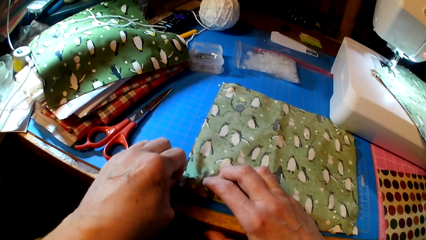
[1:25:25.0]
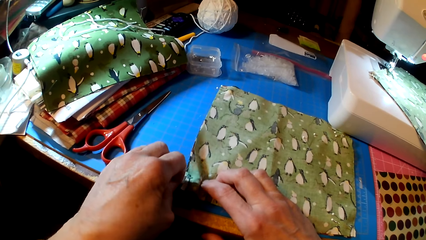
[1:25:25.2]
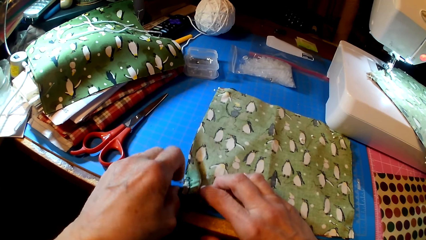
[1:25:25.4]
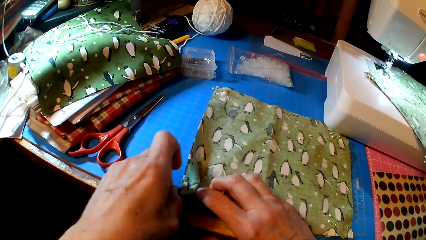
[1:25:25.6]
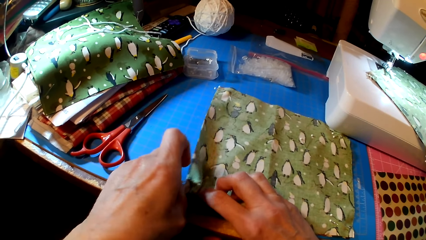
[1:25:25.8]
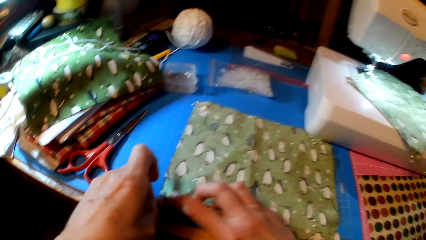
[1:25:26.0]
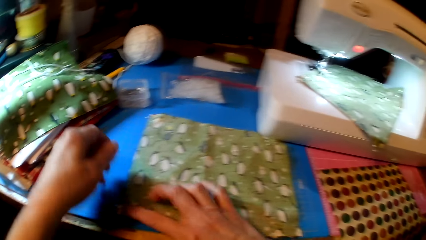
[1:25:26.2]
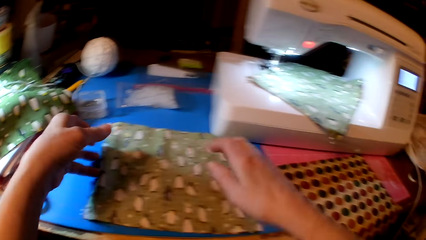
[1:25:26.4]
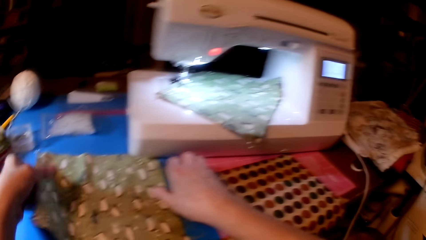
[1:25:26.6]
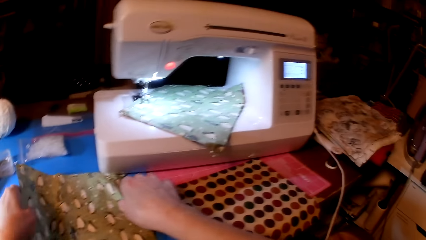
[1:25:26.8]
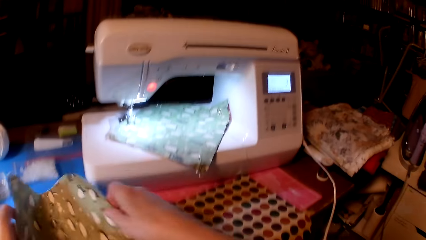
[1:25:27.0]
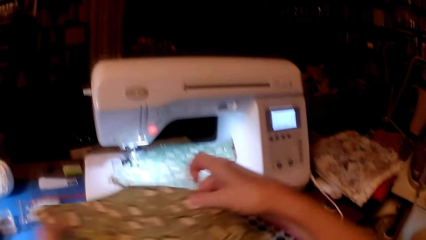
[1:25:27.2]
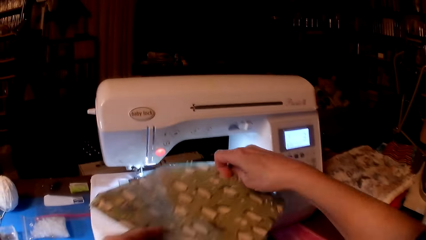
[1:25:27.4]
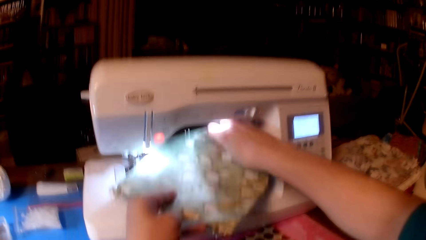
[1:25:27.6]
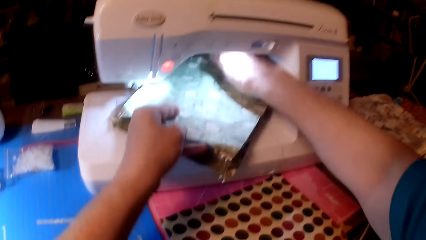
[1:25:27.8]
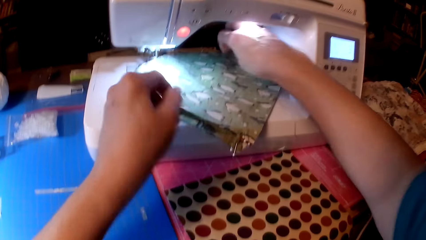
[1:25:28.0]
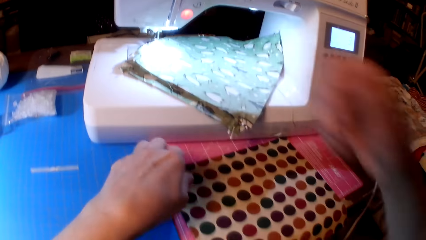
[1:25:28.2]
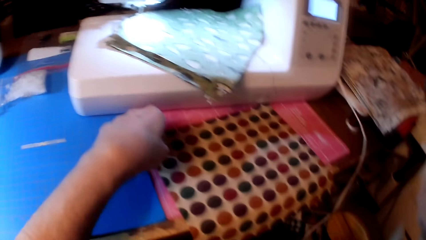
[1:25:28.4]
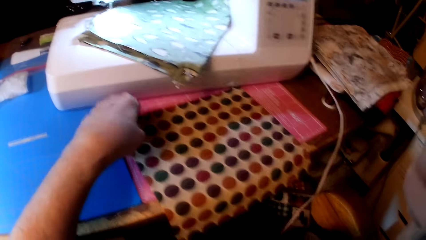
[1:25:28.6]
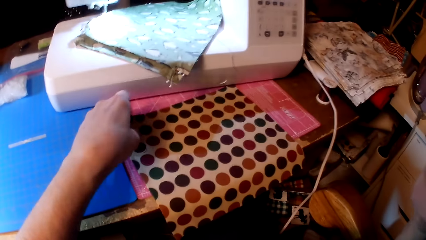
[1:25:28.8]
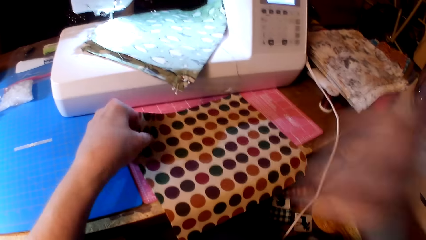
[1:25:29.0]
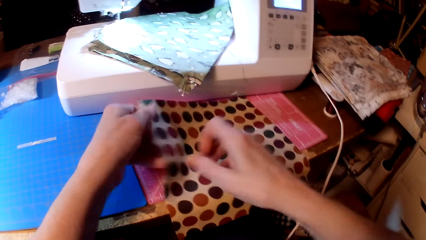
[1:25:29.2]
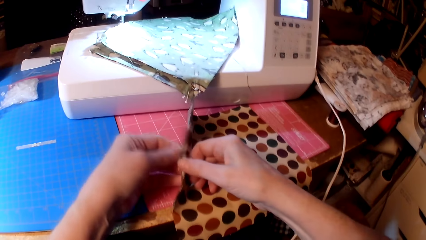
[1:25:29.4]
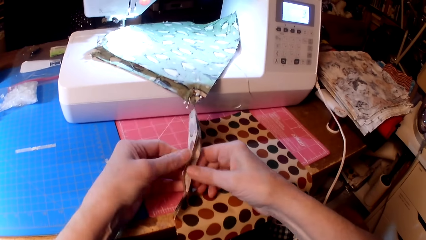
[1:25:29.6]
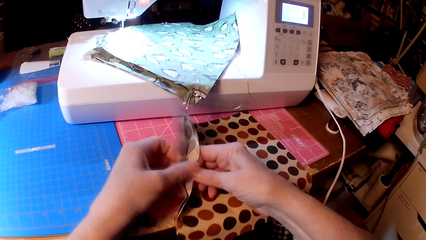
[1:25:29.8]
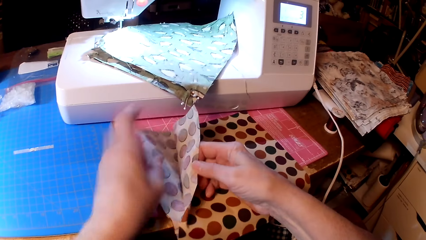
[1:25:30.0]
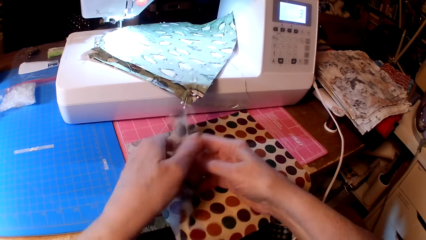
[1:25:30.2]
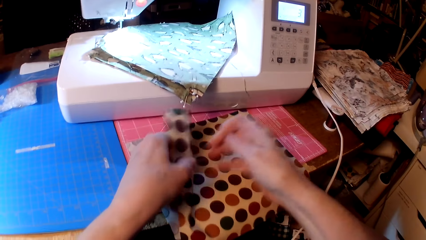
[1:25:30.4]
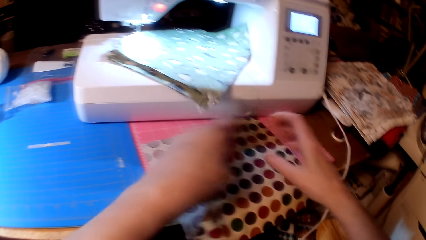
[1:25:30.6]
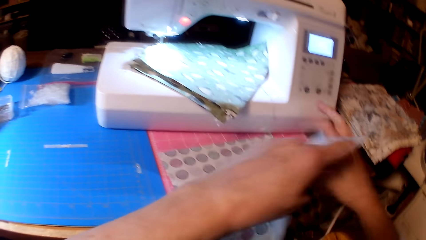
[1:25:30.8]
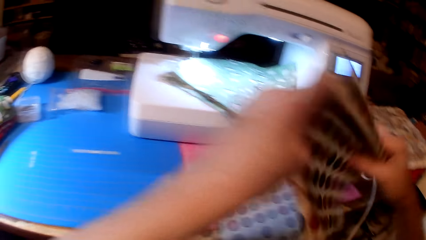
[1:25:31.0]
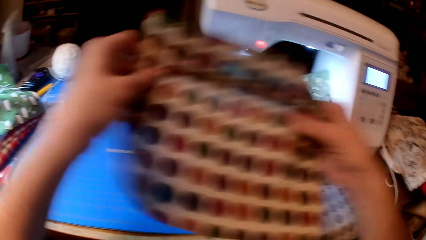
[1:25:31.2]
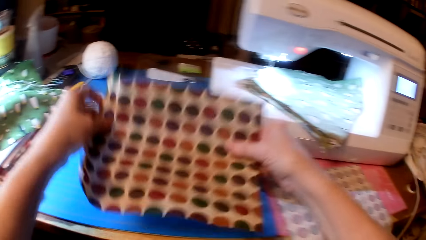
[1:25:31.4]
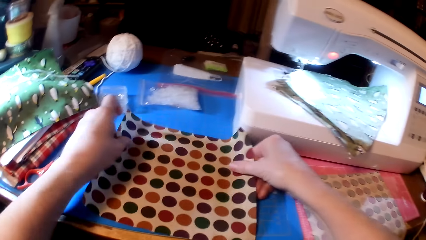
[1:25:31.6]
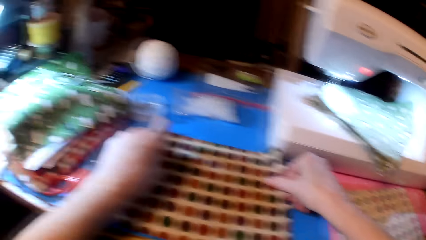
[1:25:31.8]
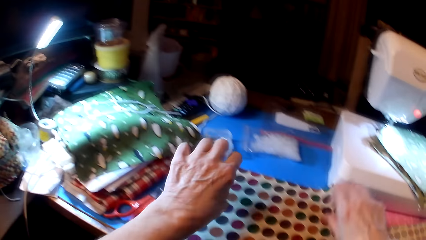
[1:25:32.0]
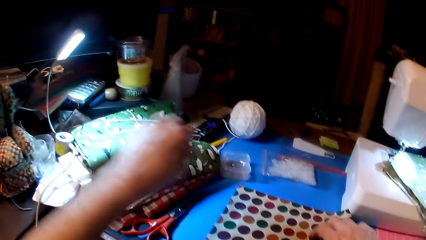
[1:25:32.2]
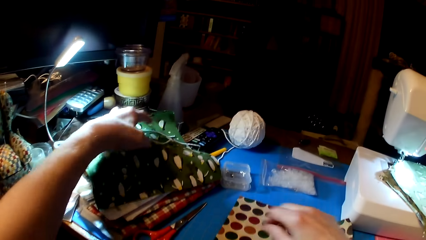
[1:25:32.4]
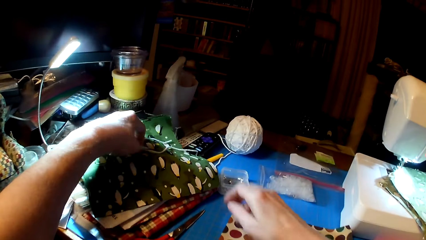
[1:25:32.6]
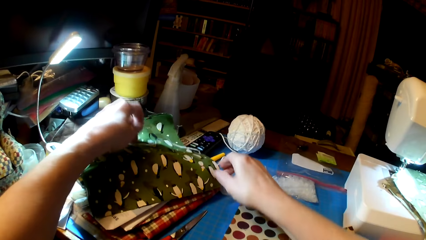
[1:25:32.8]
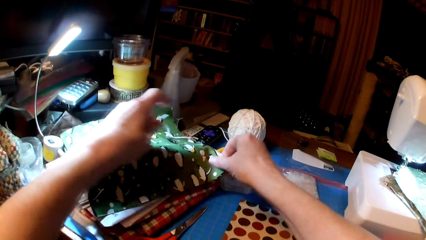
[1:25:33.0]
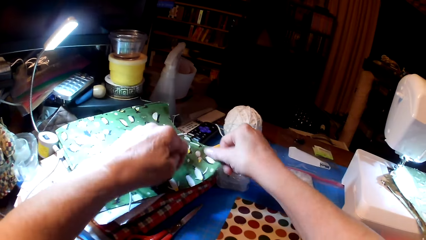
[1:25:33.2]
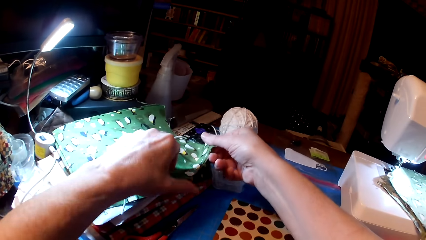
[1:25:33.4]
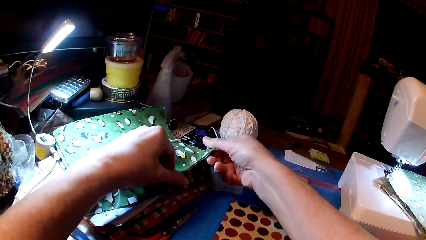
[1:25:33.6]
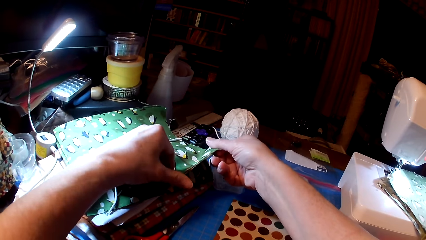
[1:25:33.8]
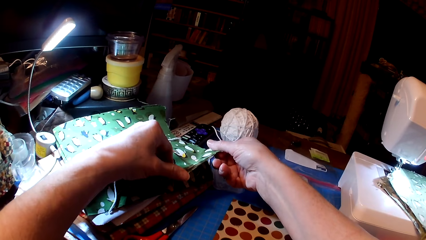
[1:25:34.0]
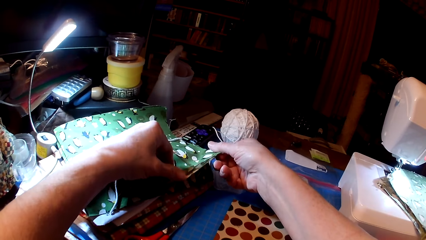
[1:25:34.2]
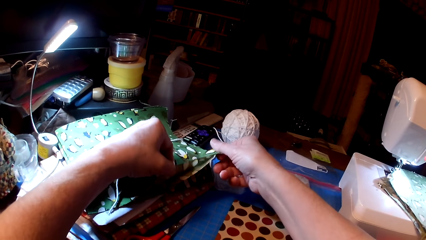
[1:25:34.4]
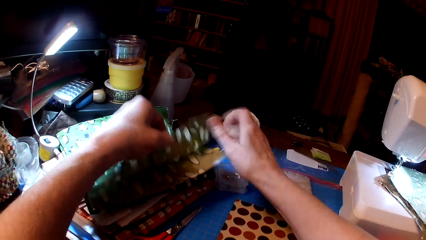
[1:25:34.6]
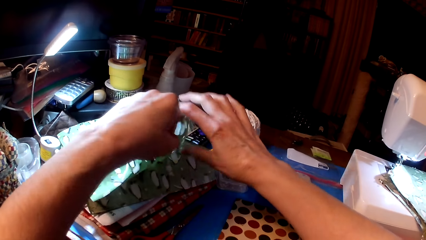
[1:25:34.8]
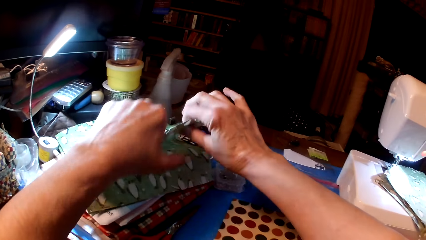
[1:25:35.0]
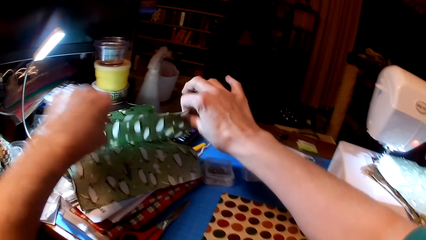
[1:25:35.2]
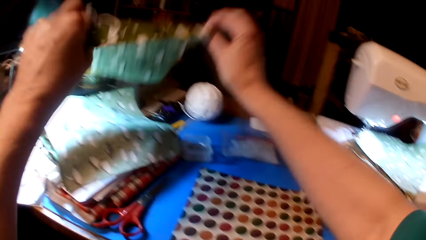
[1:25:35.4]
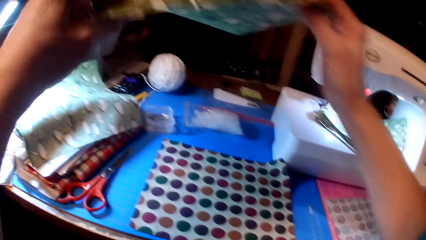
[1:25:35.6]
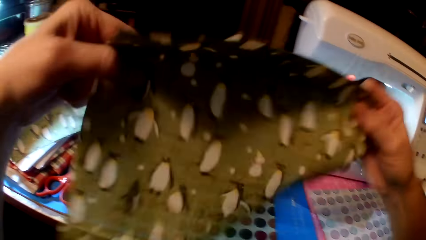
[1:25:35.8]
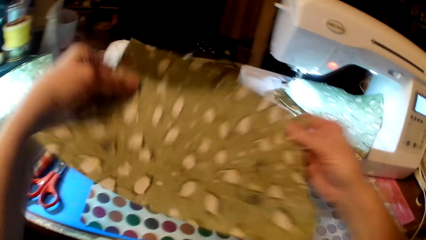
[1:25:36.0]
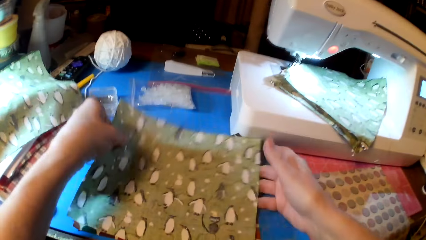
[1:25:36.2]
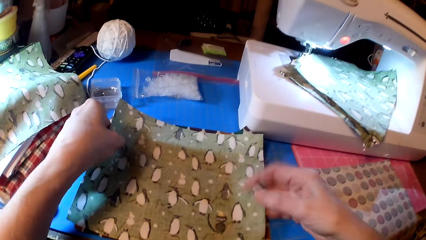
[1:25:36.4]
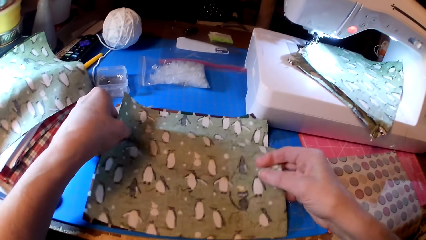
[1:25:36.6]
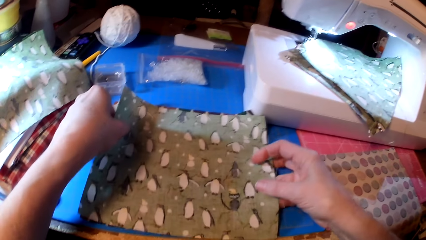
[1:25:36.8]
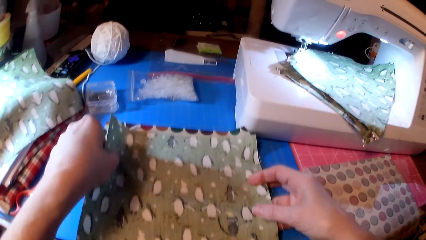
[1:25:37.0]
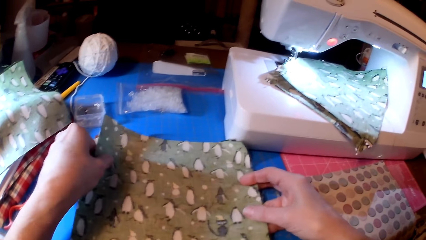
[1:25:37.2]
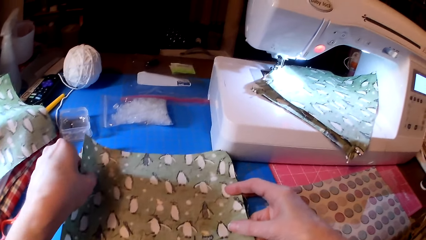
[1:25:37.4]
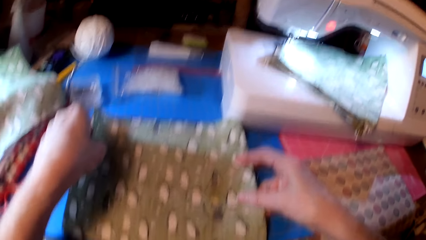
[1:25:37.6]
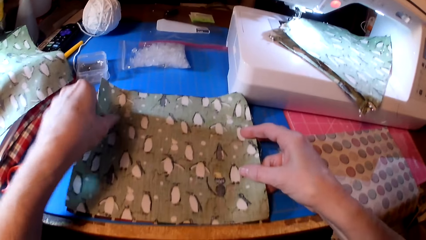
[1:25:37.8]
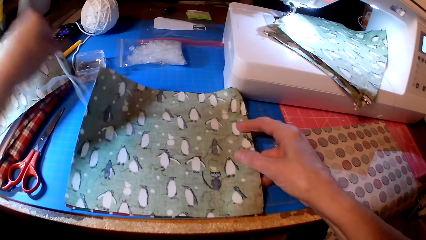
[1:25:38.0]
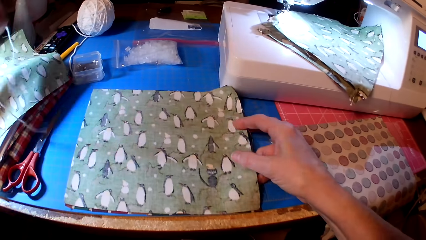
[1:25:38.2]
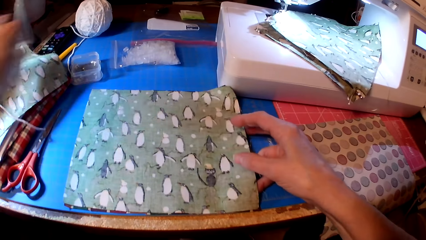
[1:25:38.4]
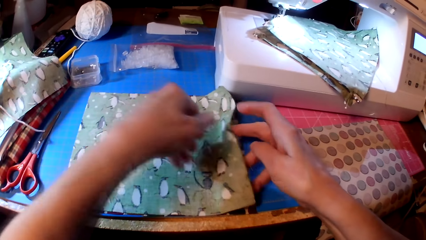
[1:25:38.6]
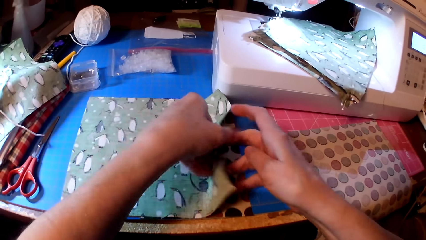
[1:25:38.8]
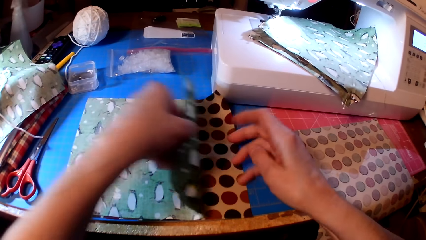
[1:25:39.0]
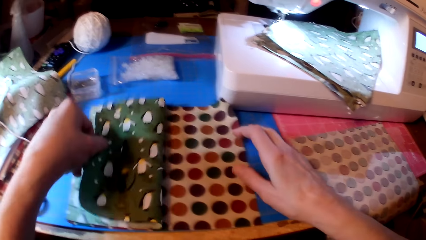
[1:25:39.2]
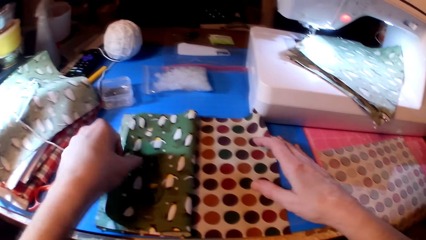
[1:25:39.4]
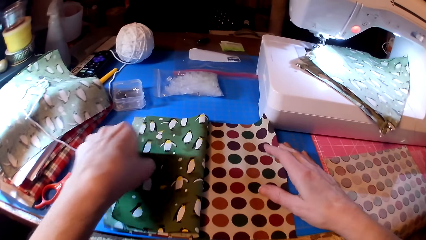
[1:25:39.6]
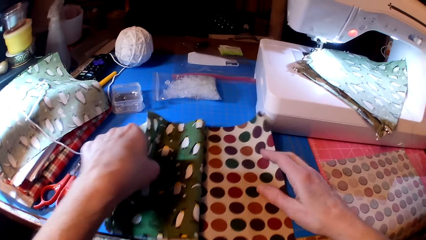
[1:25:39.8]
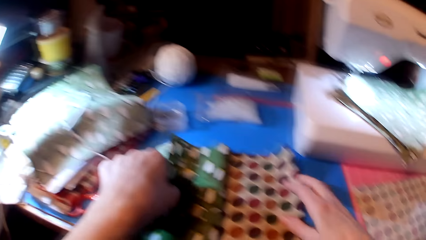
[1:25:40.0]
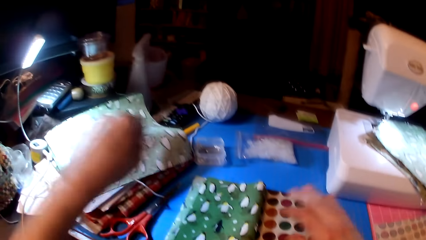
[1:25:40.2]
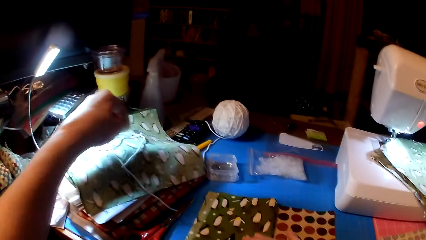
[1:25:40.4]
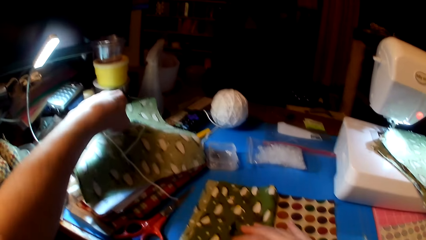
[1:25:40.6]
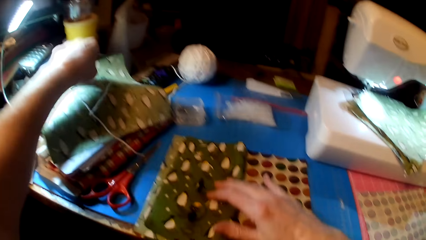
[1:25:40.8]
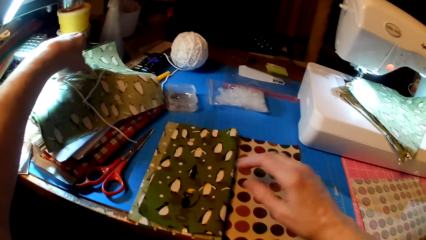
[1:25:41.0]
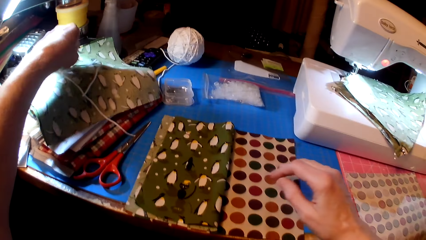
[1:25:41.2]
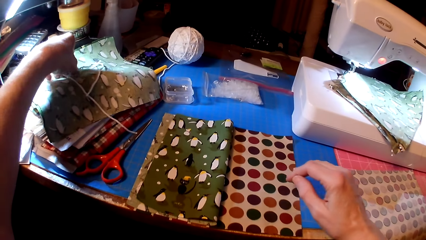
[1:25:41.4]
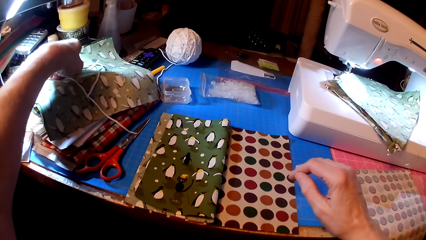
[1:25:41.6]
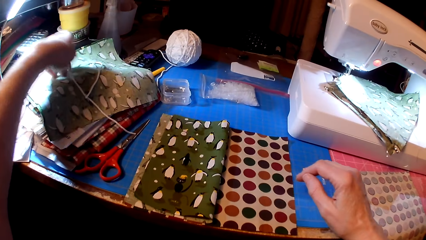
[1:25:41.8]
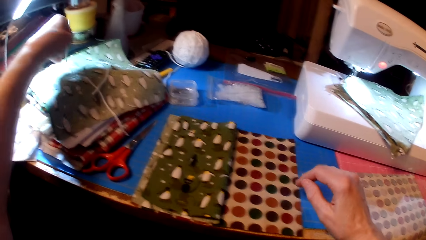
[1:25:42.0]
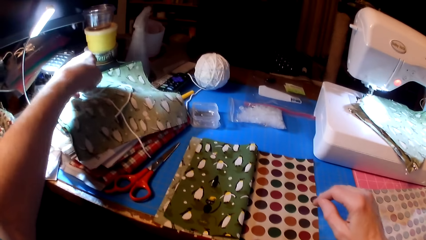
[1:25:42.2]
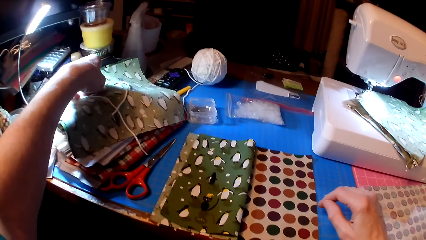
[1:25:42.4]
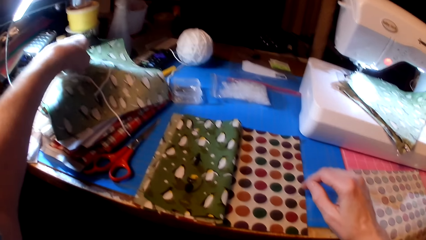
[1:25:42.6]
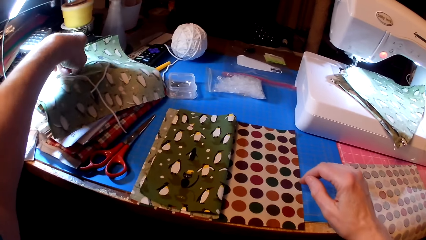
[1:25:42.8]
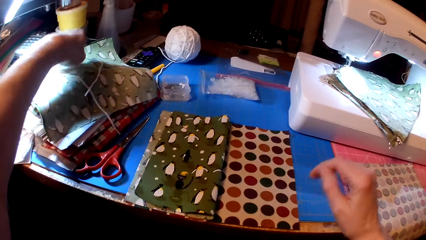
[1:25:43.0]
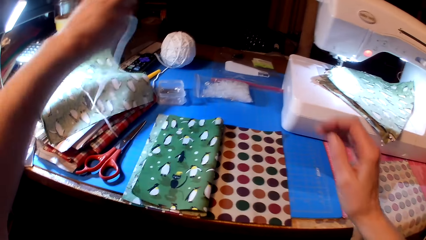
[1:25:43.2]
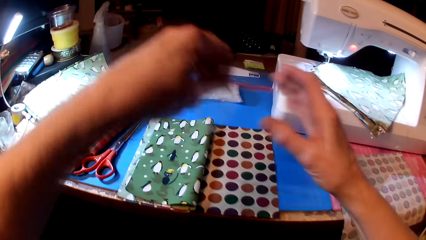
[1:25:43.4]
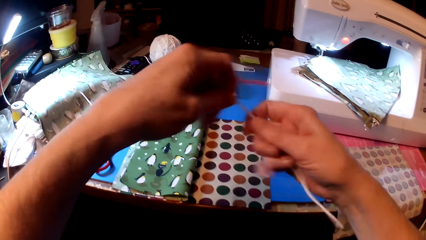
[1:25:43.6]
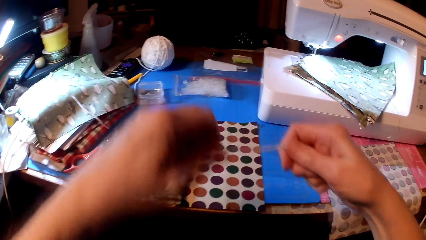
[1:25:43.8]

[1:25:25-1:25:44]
The camera wearer puts the fabric on the sewing machine. They pick the fabric. They put the fabric on the table. They pick thread. They pick the fabric. They put the fabric on the table. They drop the thread. They fold the fabric. They pick the thread.
